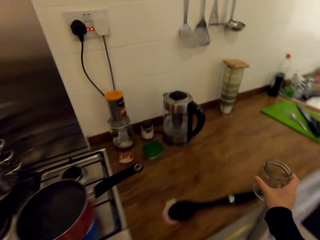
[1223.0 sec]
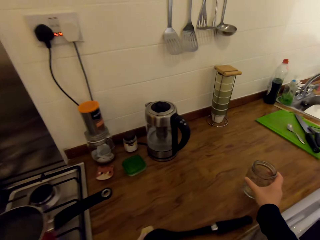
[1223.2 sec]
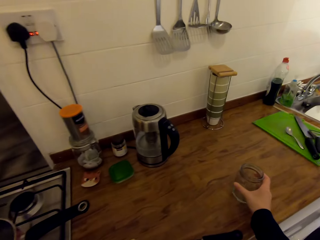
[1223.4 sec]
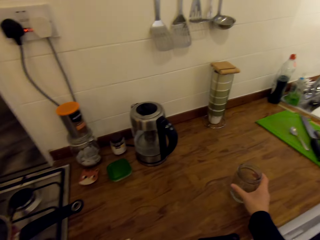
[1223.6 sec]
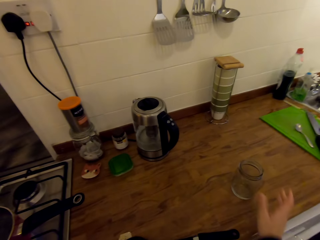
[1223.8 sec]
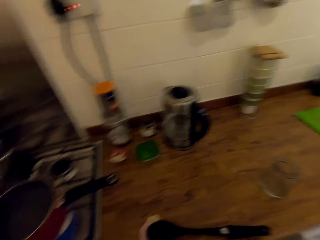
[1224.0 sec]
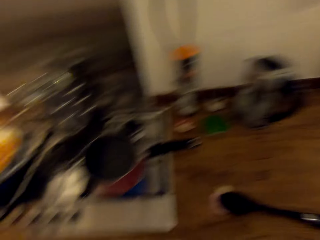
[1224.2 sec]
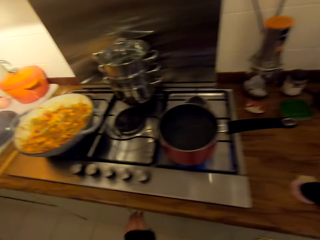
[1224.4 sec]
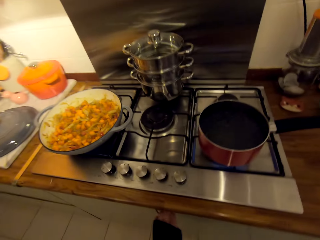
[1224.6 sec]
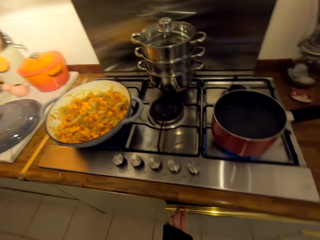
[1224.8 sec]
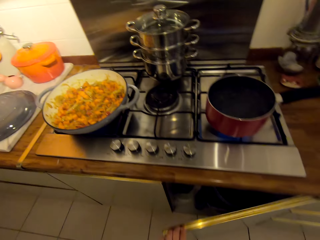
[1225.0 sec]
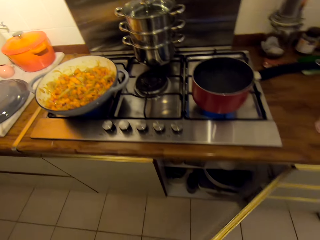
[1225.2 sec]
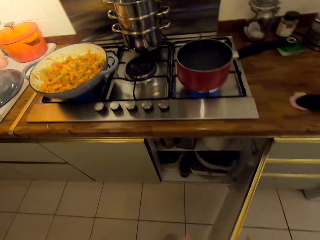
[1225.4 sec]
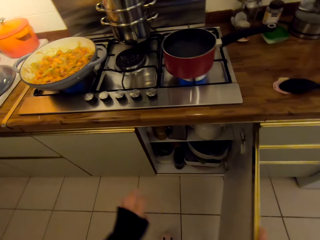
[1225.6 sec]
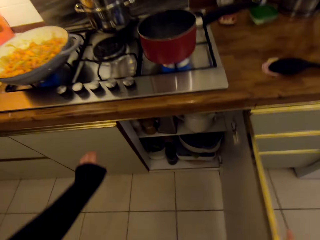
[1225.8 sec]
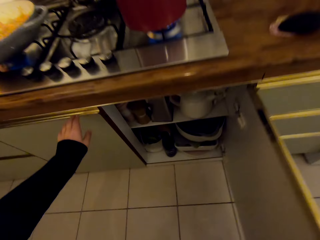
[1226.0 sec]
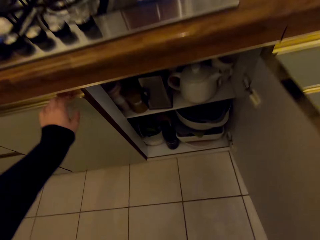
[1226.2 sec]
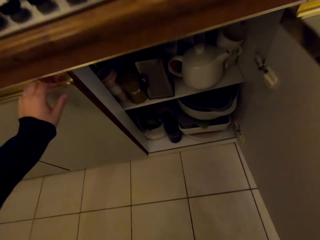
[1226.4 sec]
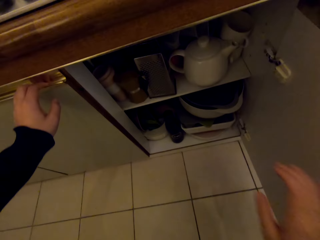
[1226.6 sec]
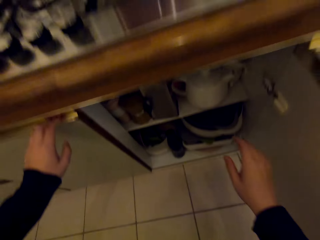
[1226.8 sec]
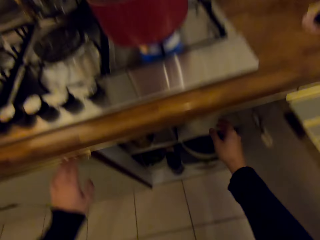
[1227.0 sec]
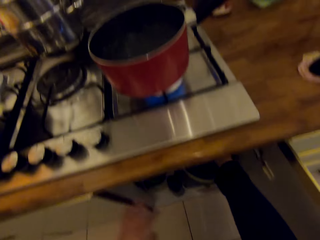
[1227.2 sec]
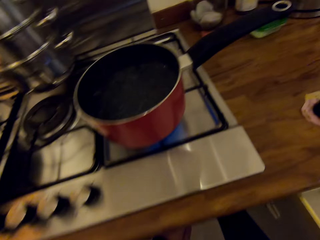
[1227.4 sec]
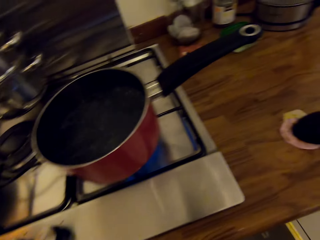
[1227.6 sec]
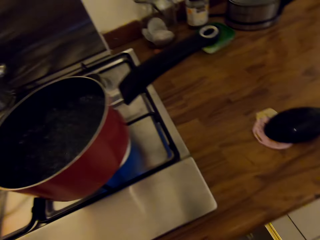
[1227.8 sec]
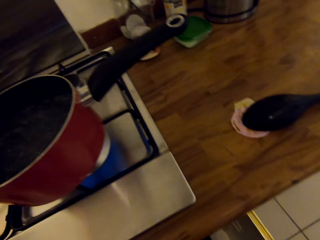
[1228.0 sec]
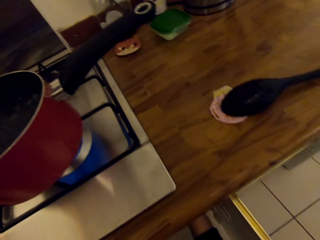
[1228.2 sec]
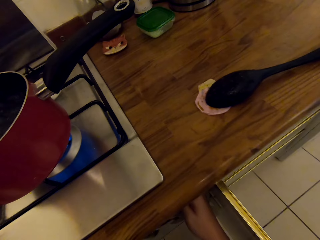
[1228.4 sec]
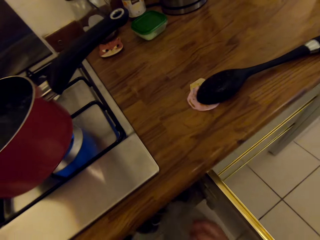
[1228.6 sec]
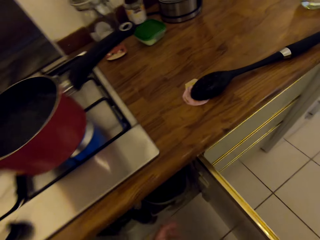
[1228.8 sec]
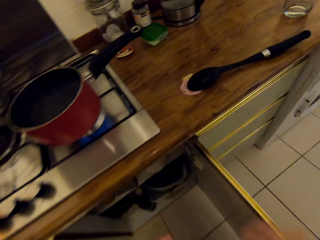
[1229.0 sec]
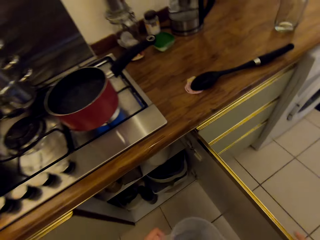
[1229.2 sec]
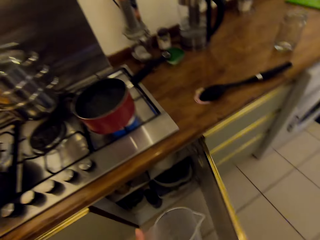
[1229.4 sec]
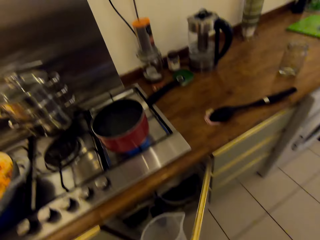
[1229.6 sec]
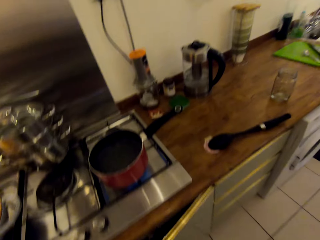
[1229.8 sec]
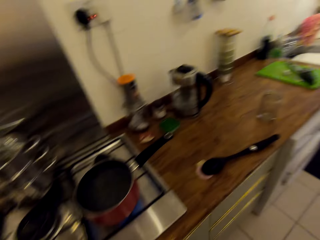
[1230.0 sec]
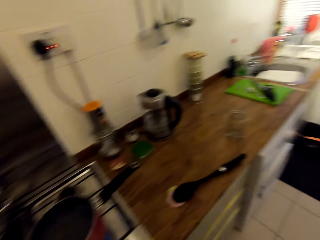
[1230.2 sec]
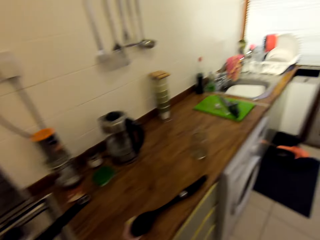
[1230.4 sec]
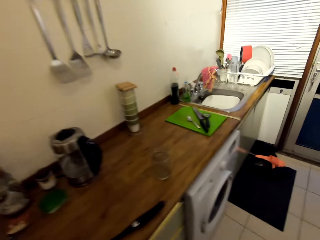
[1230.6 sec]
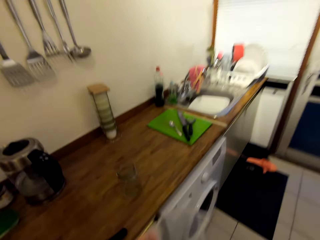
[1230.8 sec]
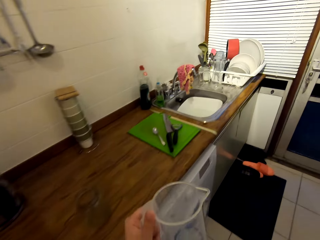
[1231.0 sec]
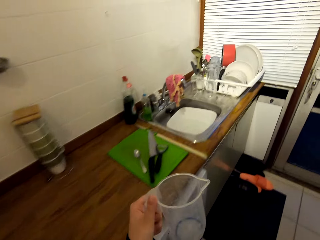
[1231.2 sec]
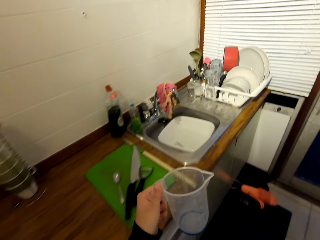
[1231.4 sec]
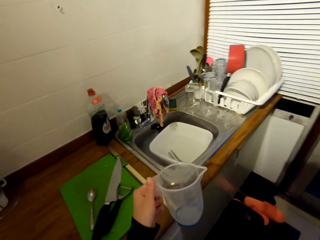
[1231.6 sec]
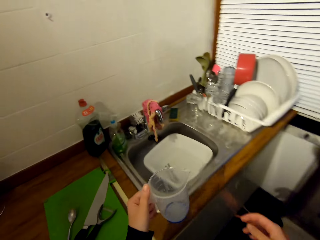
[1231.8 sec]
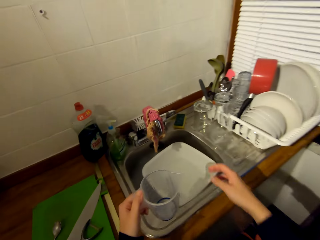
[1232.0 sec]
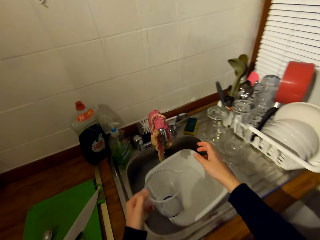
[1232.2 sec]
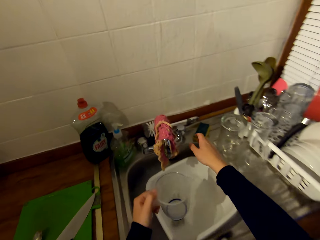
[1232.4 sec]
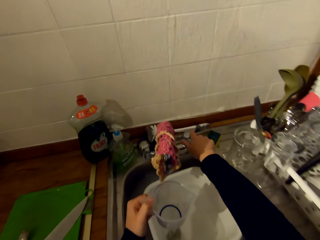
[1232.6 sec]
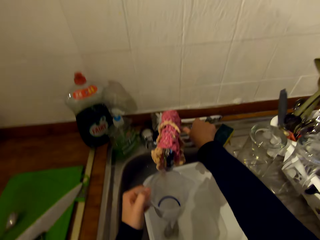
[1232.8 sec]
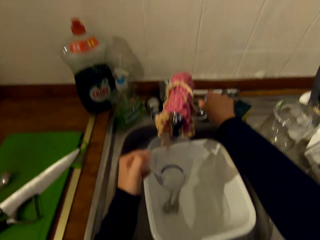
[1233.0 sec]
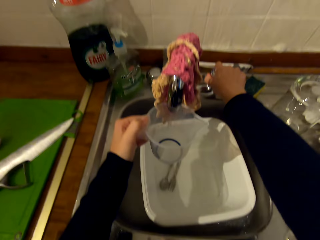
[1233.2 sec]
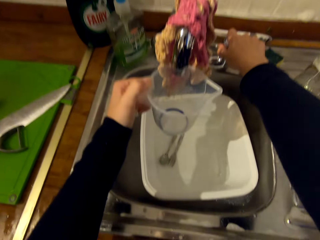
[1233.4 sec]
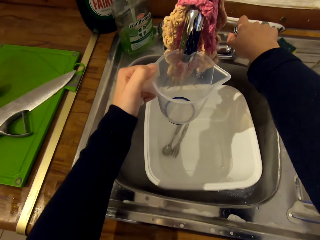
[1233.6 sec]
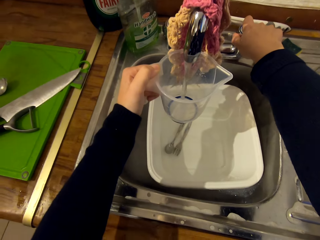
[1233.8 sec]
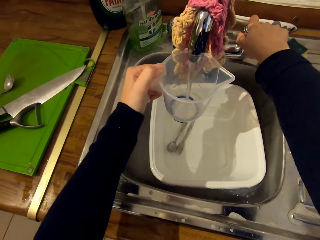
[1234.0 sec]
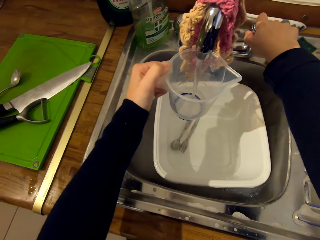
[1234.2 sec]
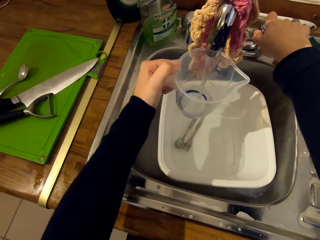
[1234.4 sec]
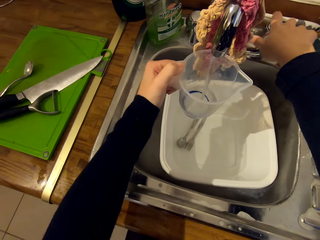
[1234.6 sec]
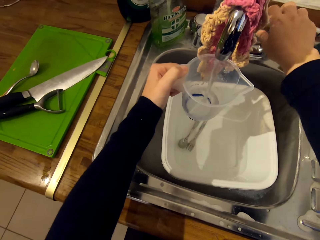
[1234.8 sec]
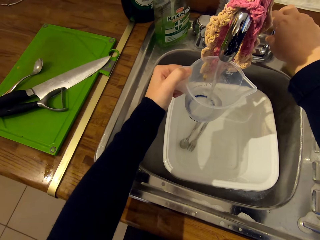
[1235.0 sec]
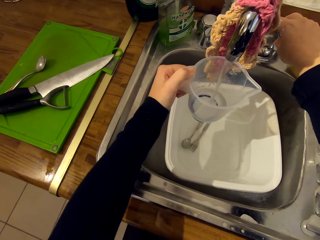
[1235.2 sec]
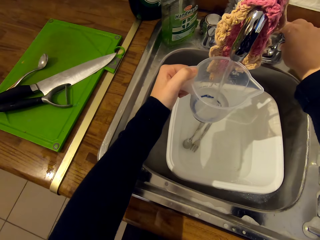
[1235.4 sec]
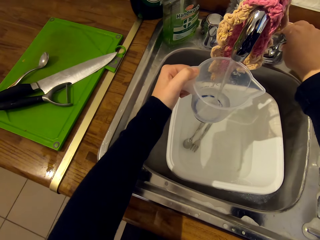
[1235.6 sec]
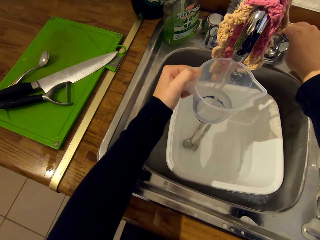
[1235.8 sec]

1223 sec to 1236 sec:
The camera wearer walks around the kitchen. They place the glass on the counter. They open the cabinet door. They turn around the kitchen. They open a drawer. They remove the bowl from the cabinet. They close the cabinet door. They pick a liter can from the drawer. They walk towards the sink. They open the tap. They fetch water with the liter can.

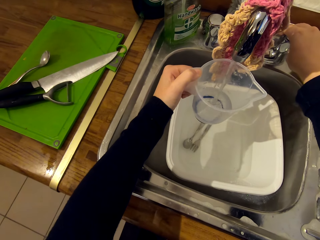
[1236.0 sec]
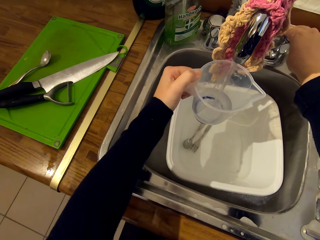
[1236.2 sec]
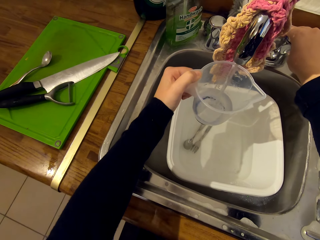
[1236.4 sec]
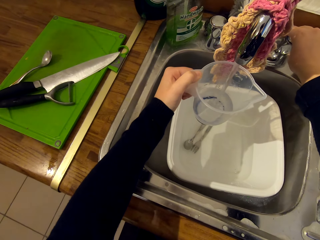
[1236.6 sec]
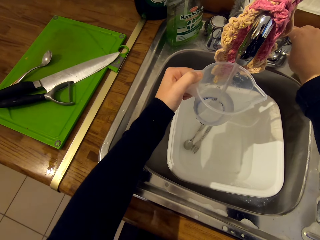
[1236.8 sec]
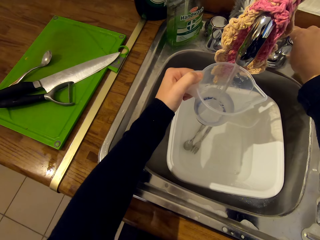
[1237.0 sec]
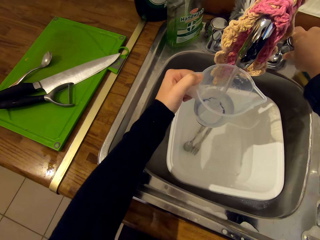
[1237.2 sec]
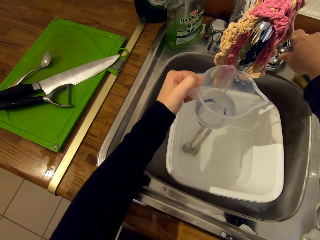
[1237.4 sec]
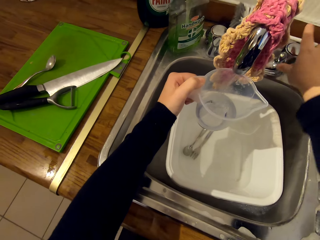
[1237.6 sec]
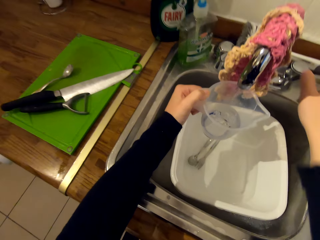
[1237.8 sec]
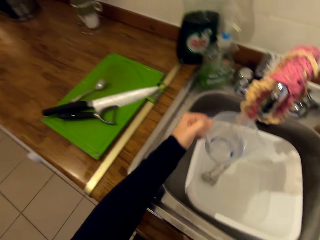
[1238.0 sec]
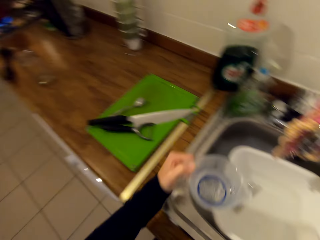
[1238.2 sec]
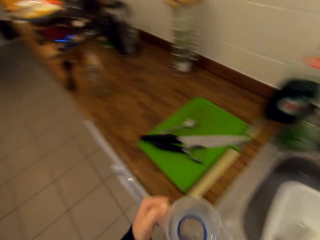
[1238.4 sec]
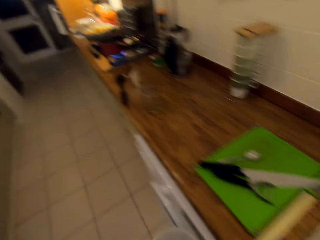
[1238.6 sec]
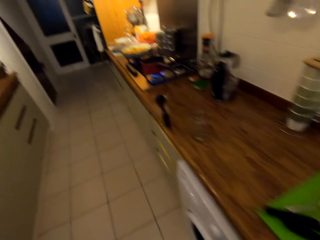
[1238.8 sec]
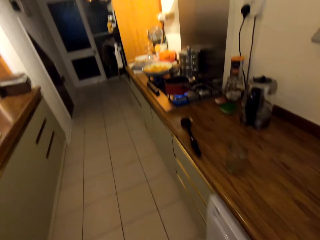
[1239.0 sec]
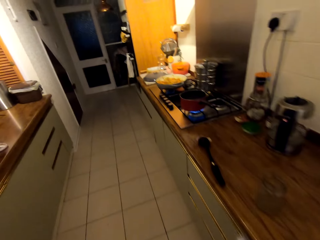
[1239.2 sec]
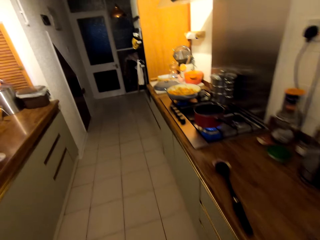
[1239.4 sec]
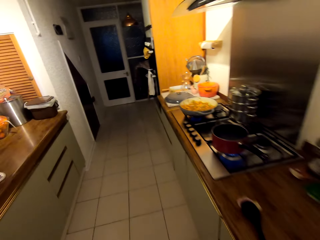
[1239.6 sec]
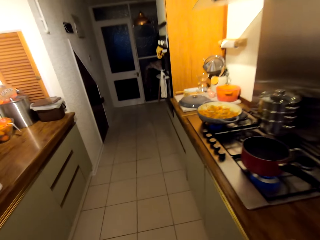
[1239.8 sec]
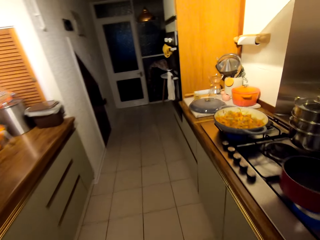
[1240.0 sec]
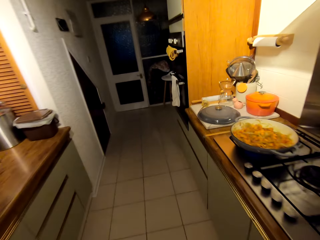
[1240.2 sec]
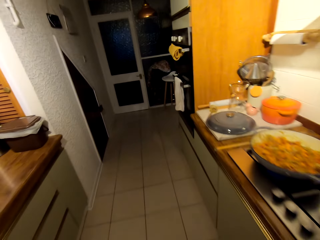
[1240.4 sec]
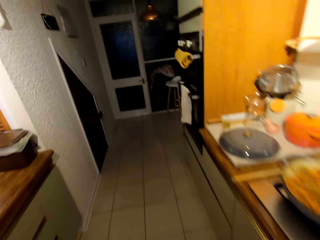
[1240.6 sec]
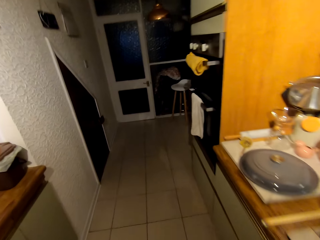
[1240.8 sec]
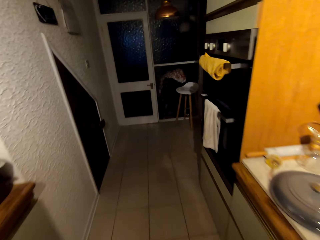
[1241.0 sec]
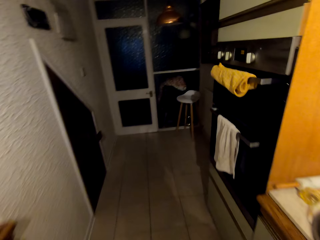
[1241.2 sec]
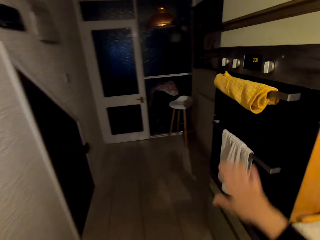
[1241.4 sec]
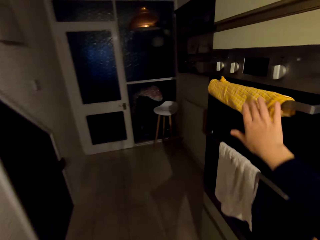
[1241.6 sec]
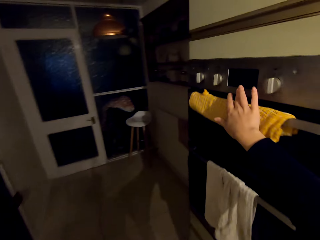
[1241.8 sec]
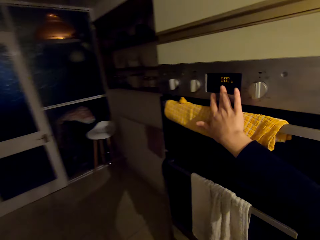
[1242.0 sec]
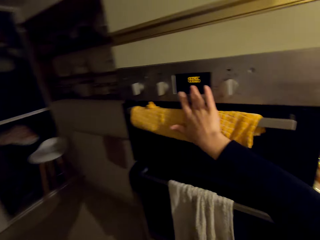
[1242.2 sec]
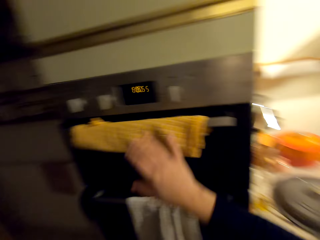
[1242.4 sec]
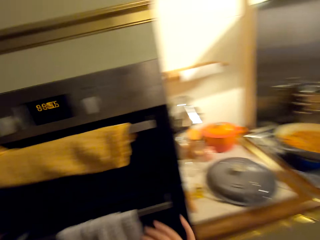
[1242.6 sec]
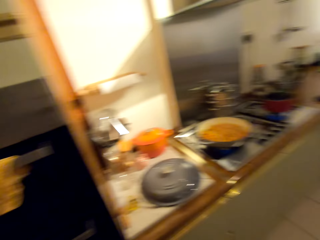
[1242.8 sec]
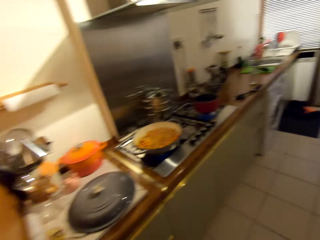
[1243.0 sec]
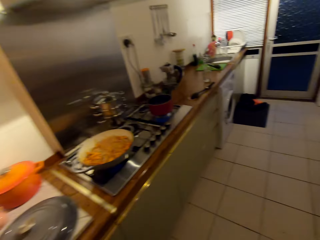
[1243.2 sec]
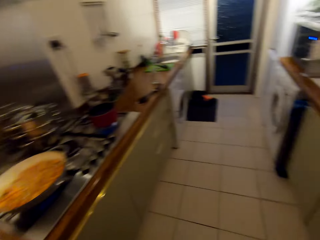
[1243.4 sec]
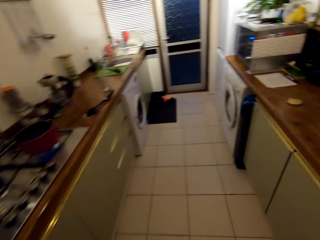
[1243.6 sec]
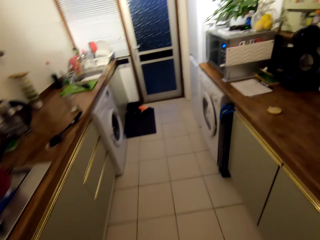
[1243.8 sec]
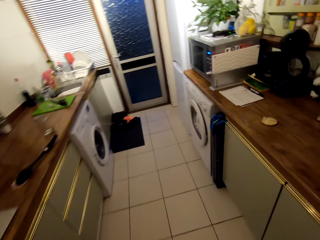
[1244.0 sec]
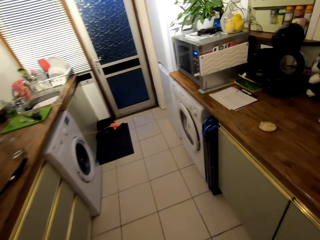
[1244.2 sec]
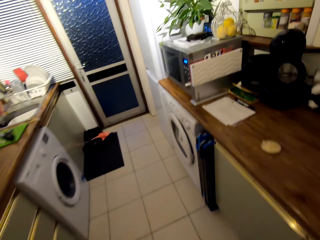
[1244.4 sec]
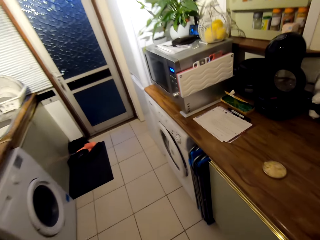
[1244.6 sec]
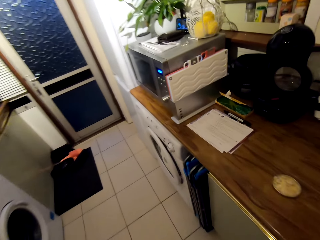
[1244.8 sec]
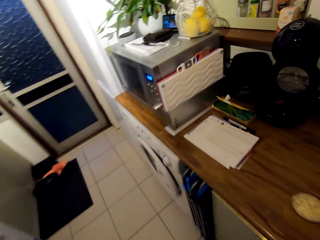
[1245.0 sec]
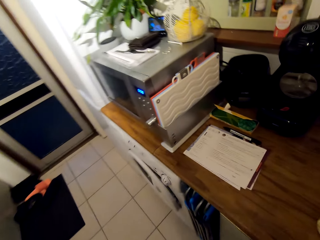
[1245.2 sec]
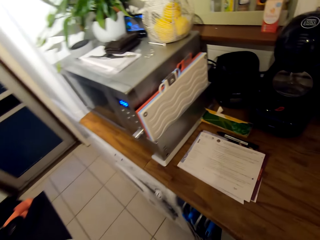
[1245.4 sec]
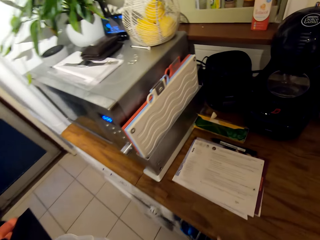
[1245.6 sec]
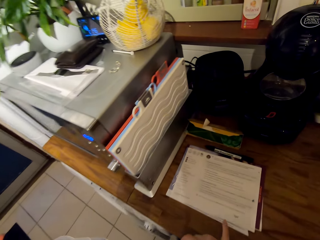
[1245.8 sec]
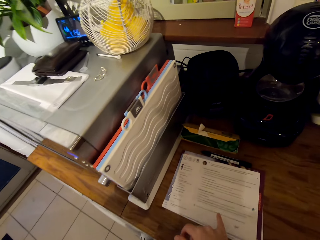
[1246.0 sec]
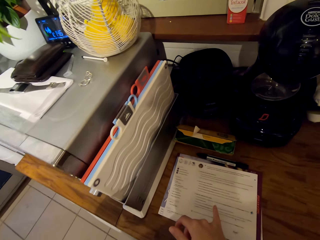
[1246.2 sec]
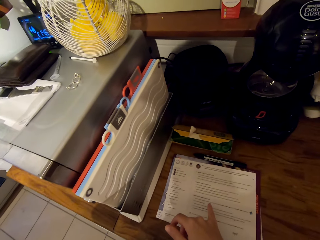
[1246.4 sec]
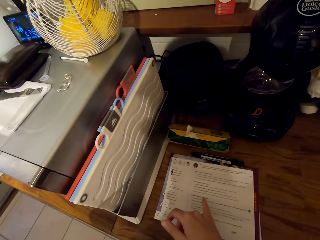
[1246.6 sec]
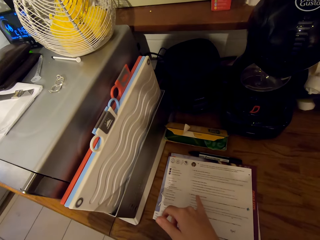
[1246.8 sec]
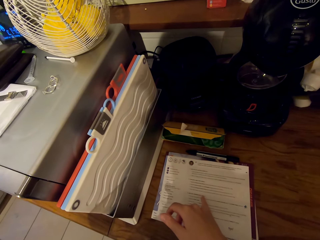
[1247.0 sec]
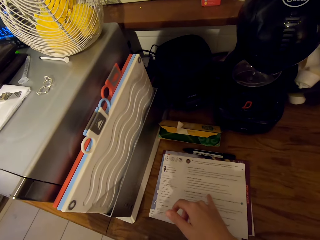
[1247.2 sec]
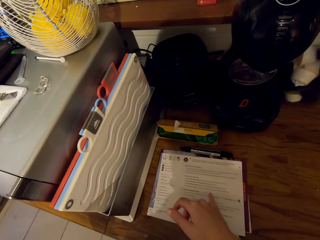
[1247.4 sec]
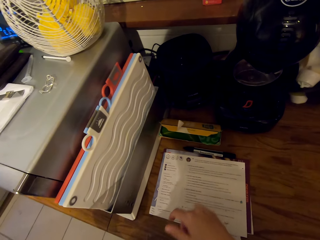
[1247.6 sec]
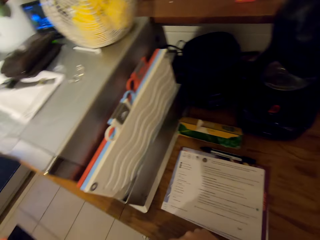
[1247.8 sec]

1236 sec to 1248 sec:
The camera wearer closes the tap. They walk towards the oven. They adjust the cooker settings. They walk towards the microwave. They turn around the kitchen. They read a recipe on the paper.
